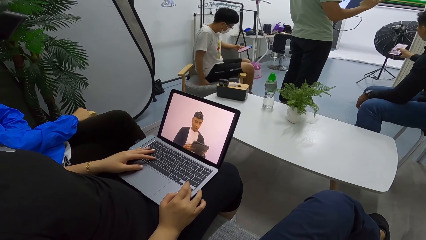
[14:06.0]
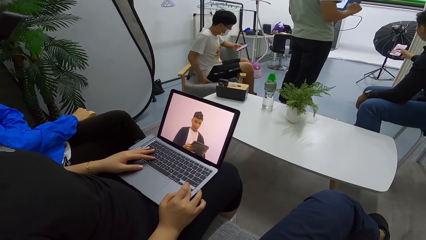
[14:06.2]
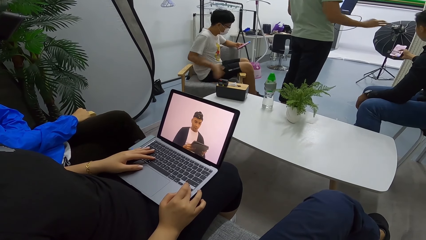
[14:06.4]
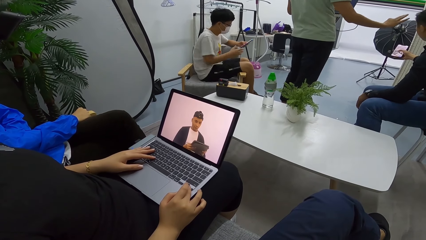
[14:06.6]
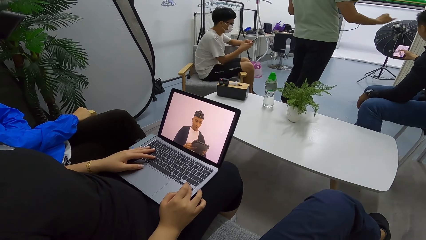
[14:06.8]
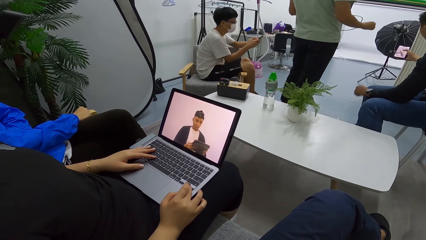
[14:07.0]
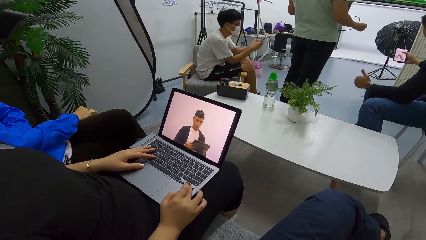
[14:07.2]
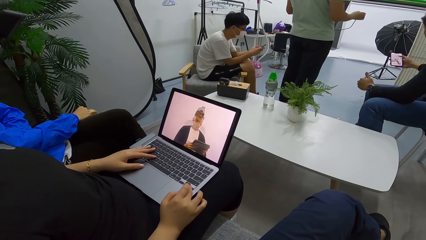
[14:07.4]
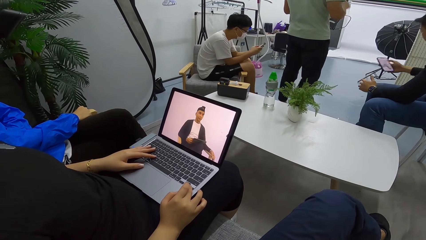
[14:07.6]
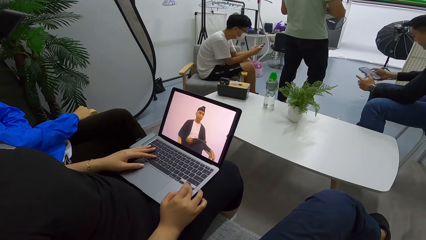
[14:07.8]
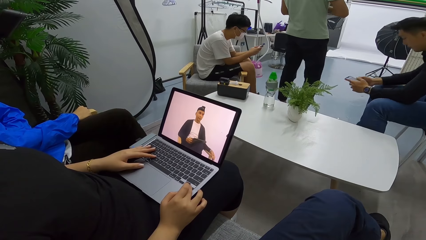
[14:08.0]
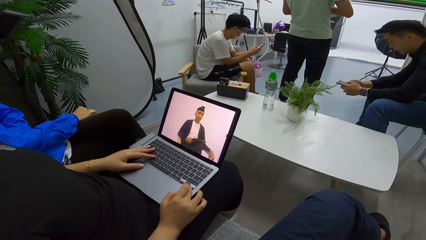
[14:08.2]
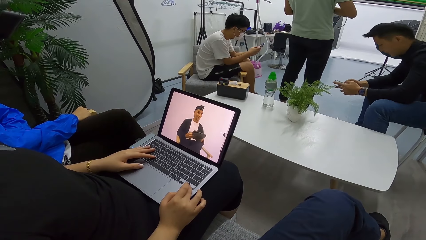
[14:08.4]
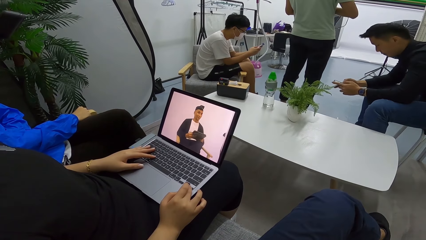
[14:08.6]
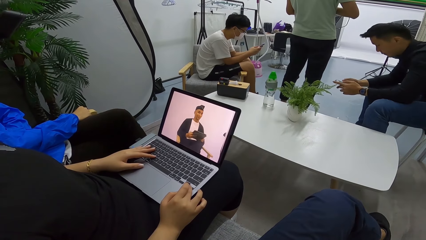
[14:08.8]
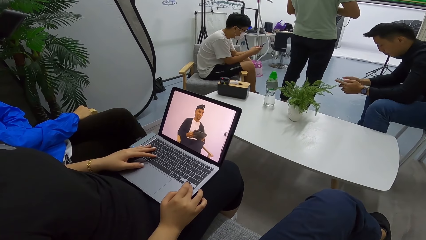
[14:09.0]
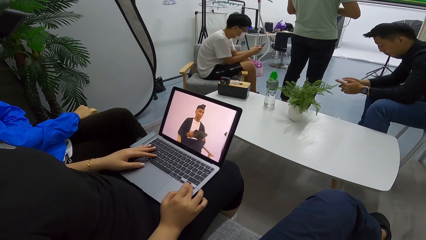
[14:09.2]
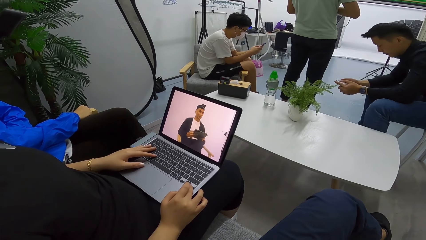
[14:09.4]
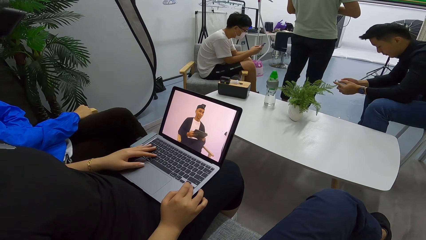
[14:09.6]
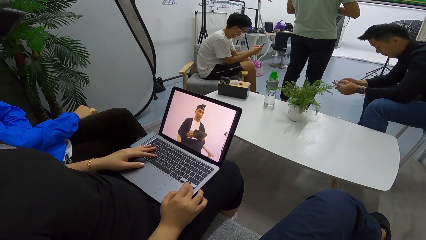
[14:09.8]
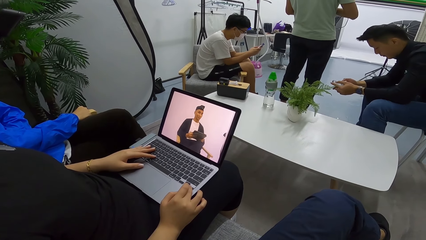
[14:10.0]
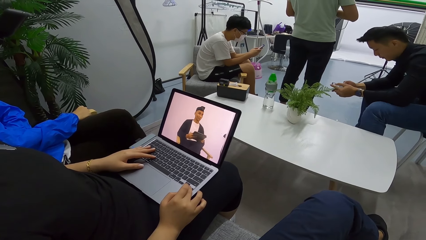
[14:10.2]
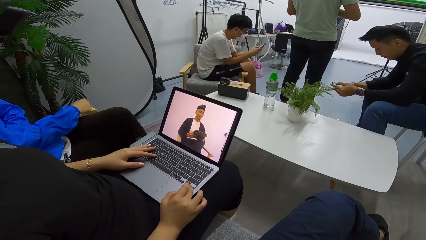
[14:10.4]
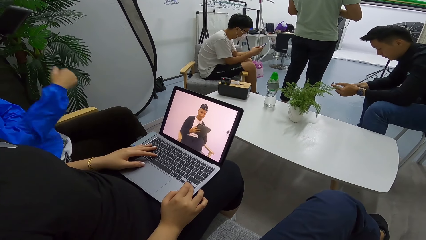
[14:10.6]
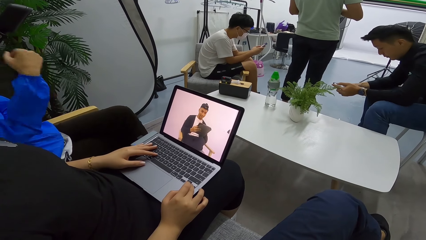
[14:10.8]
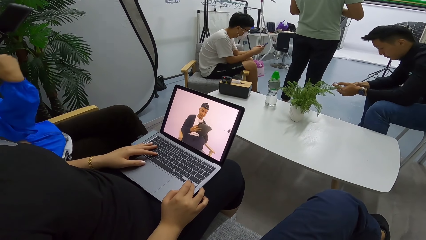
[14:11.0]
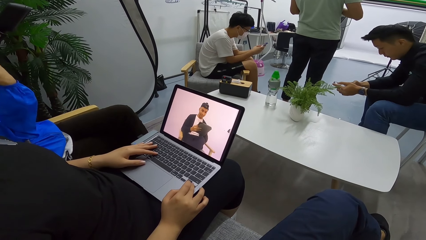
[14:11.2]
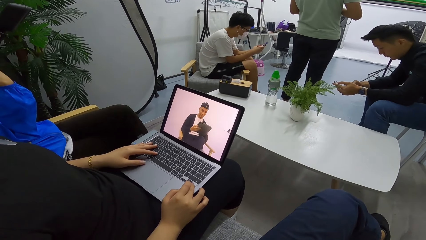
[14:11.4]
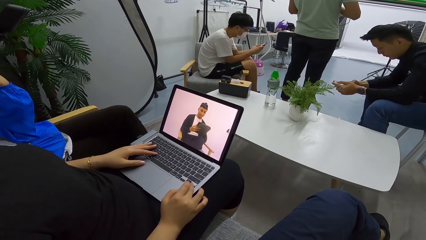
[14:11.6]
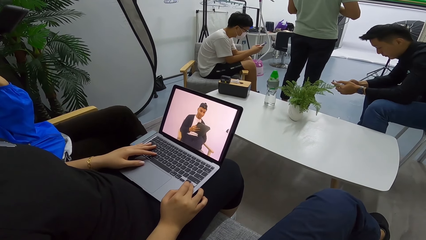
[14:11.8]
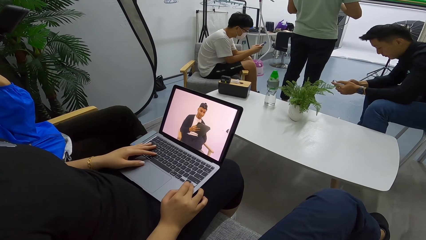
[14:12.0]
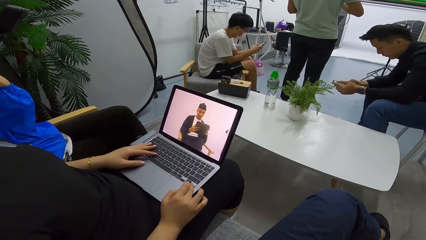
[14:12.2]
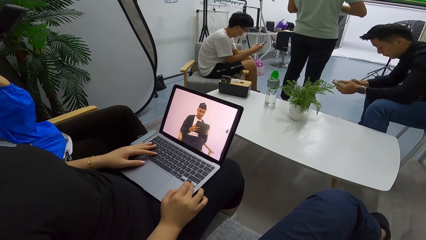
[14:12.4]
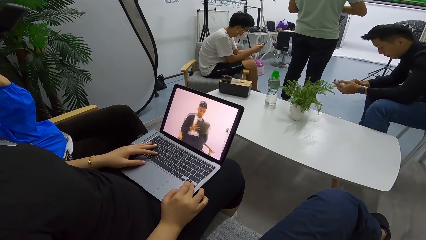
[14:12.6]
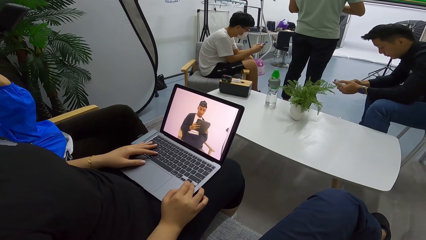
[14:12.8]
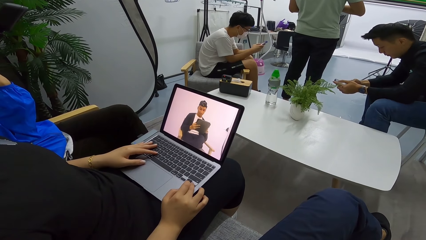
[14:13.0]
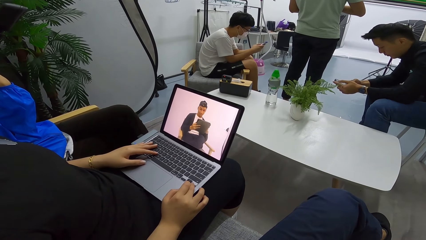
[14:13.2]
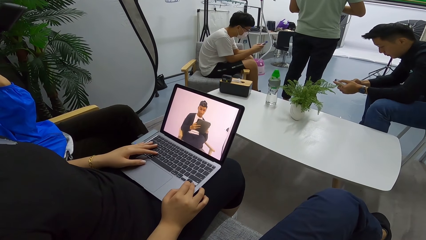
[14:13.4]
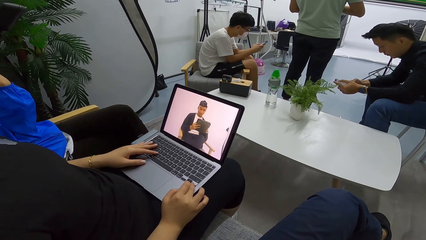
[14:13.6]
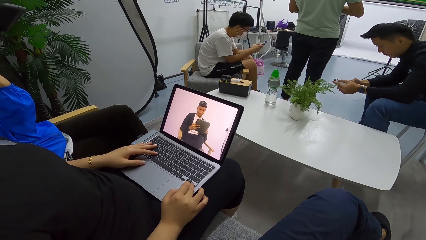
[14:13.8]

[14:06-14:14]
The camera wearer looks at the laptop.

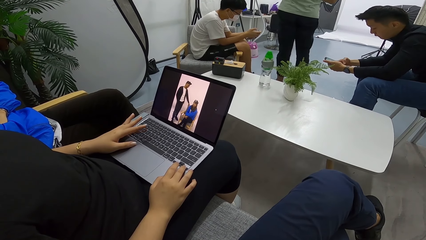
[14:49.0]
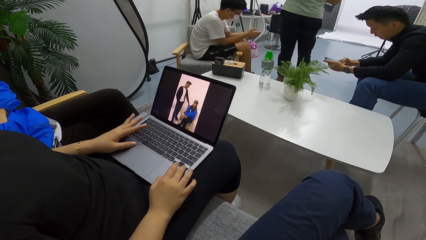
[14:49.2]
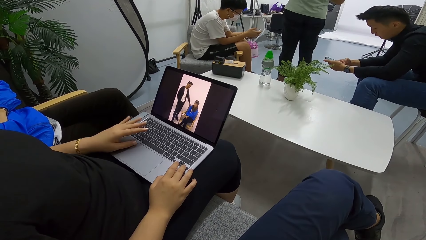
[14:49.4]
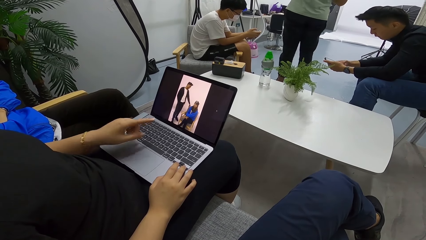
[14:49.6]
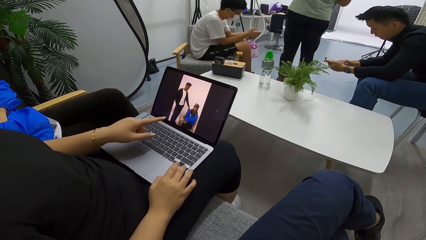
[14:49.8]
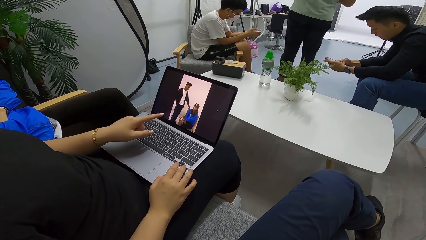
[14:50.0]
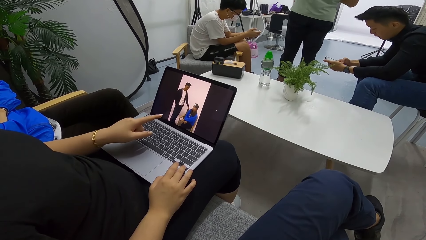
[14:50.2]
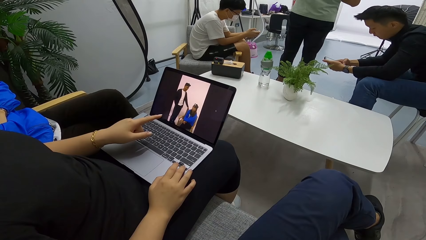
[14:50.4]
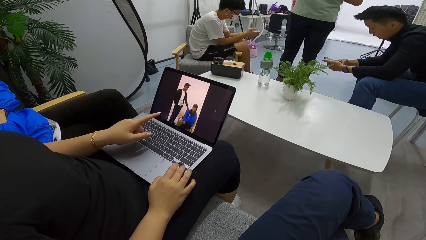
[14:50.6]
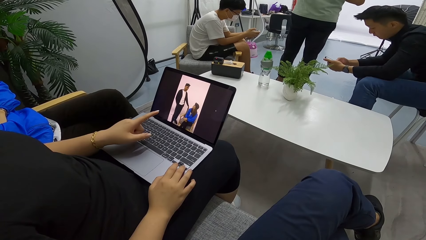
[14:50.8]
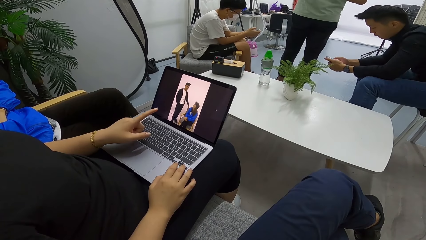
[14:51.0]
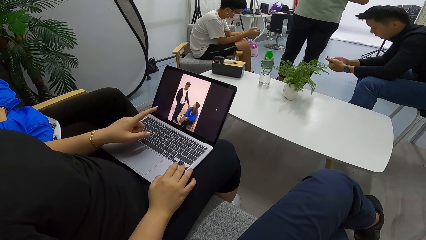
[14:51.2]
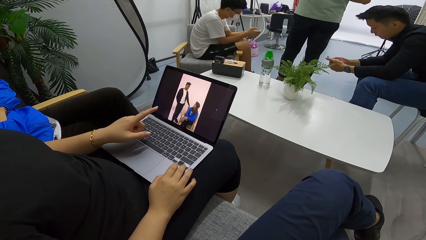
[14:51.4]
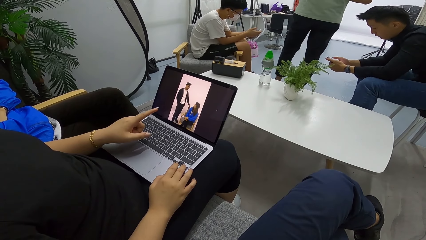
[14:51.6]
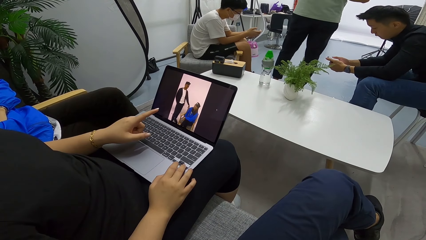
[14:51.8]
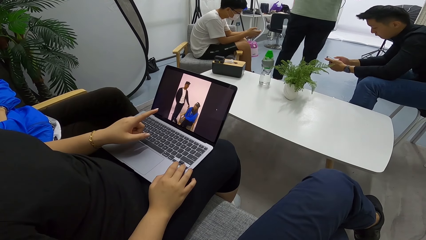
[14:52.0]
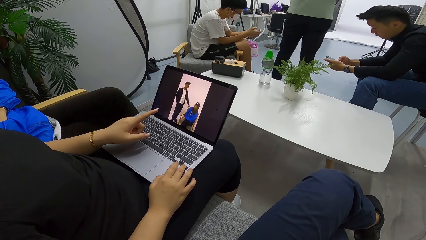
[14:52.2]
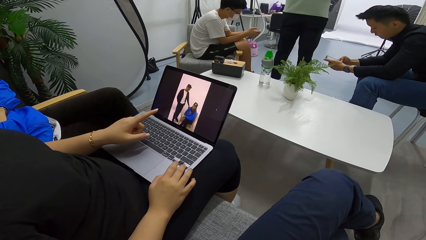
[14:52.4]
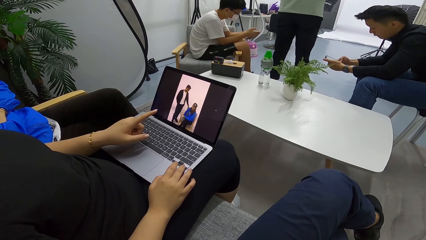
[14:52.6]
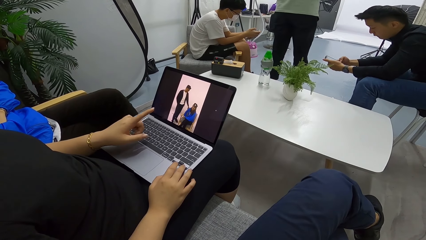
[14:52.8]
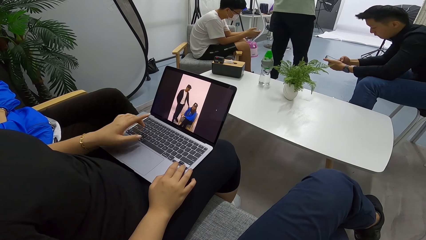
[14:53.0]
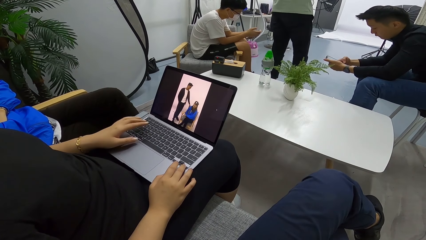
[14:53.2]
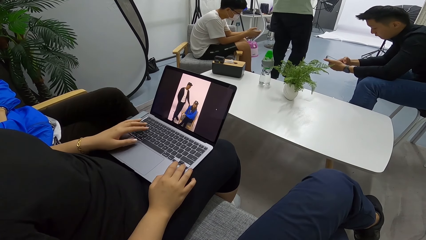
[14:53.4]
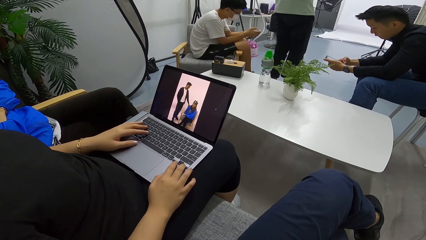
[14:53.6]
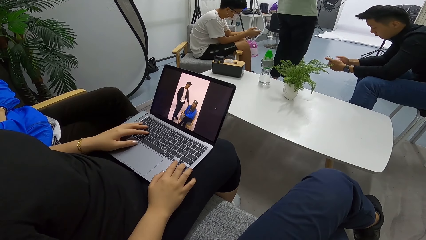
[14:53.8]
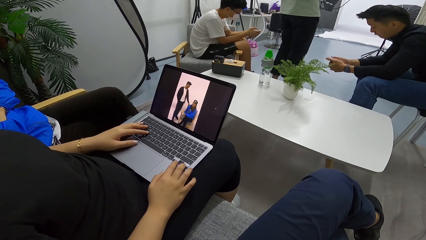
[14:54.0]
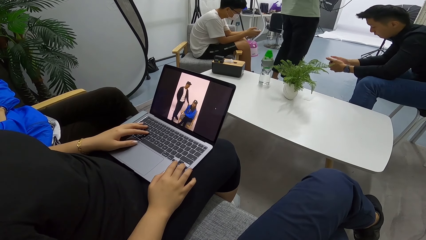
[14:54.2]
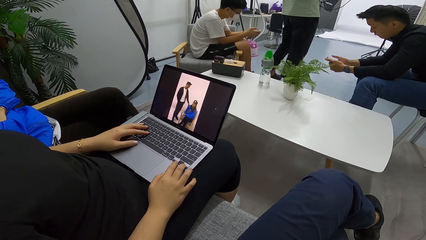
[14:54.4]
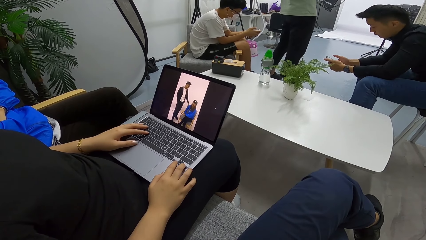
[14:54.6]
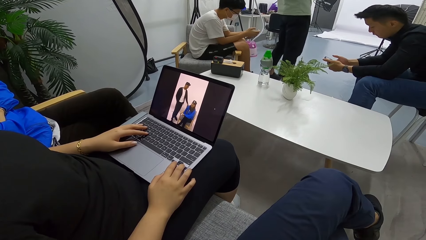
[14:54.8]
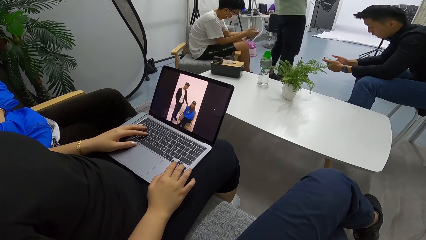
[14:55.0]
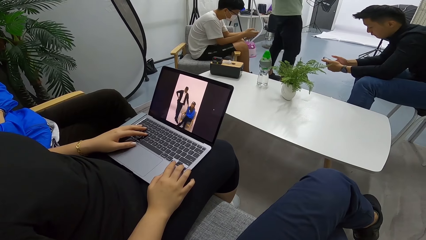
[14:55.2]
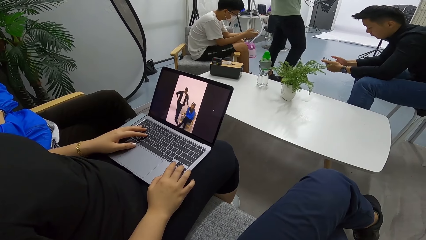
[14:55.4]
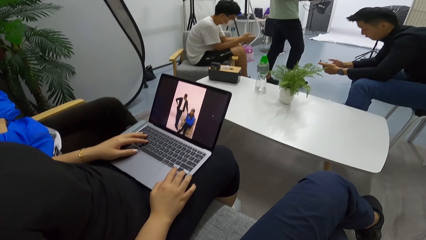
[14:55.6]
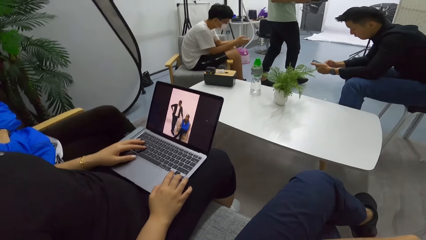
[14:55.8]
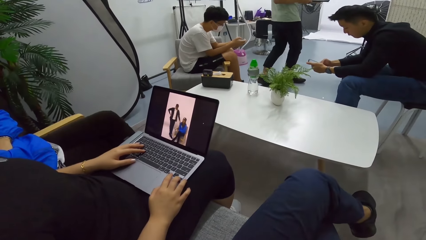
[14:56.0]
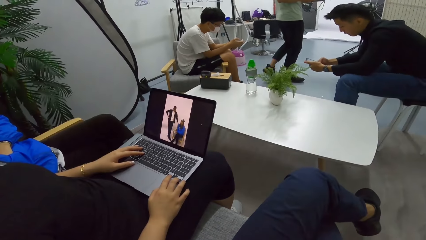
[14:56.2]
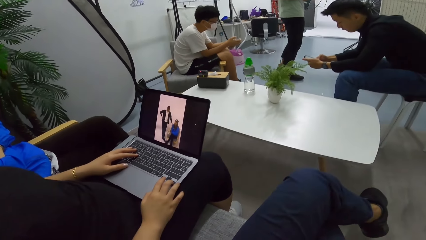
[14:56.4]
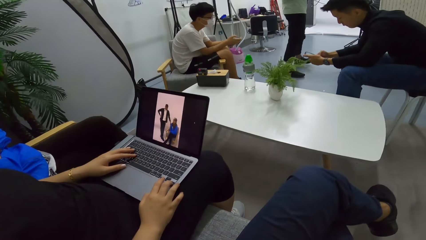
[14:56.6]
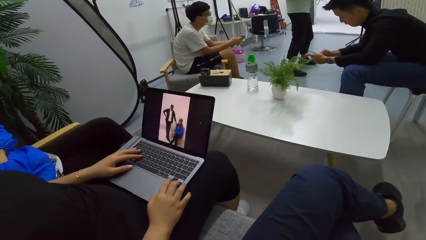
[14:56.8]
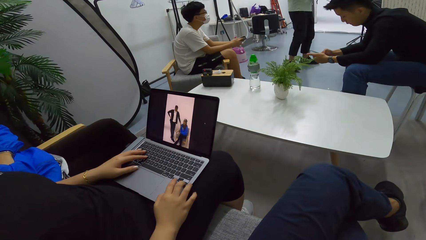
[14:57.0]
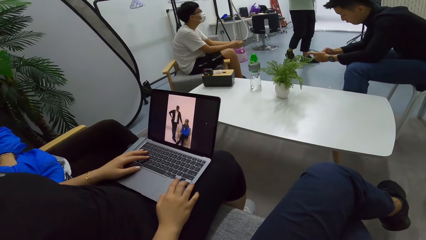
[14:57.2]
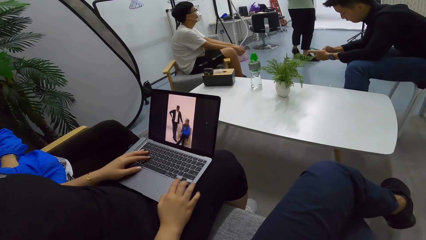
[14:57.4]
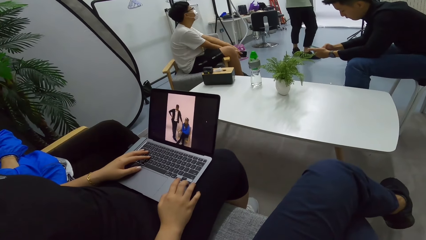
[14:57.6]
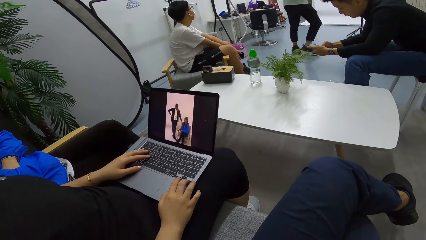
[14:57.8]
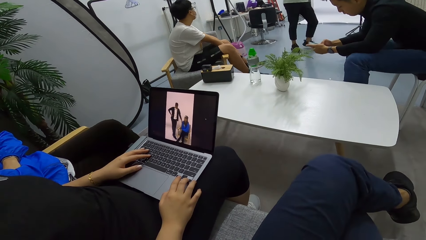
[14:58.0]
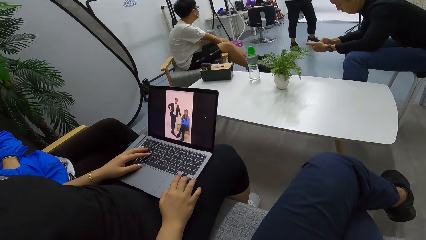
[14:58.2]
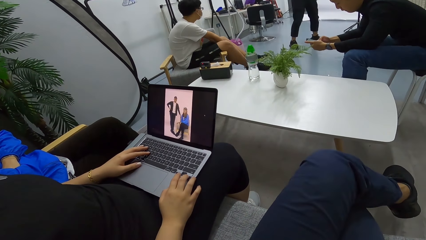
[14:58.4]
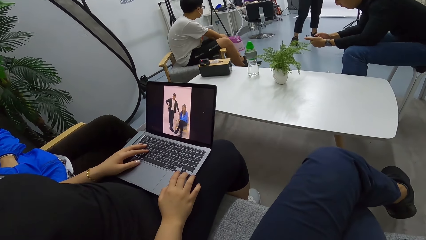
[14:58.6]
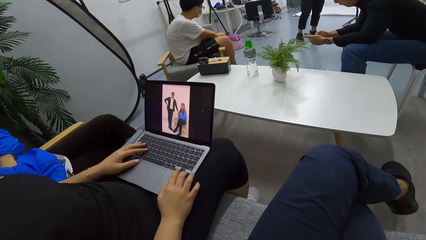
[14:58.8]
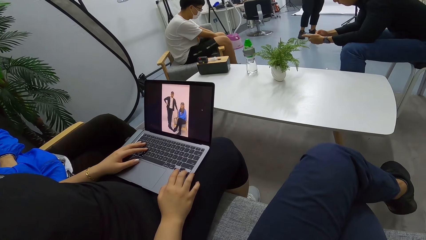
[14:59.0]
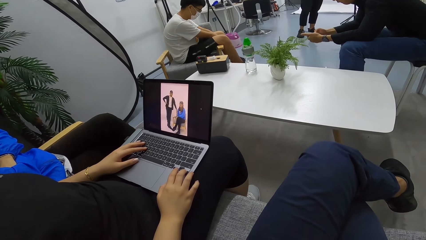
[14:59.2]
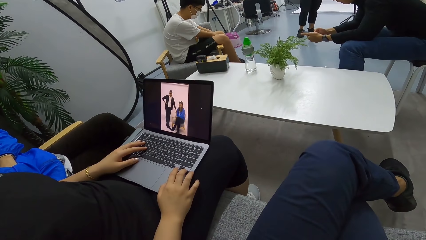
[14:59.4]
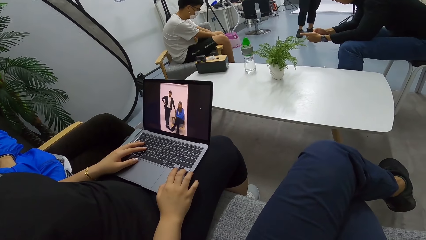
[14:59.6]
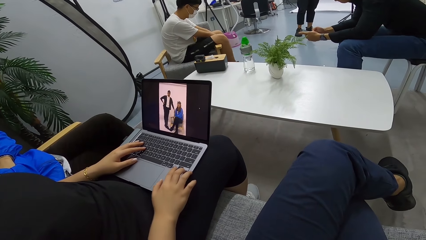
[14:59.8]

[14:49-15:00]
The camera wearer talks to a person.
